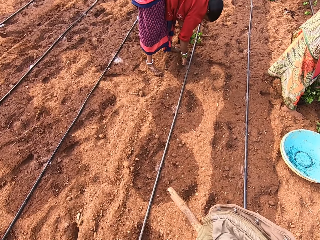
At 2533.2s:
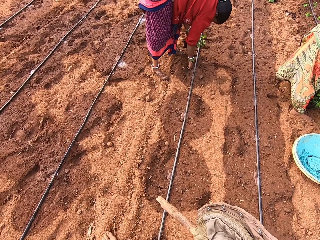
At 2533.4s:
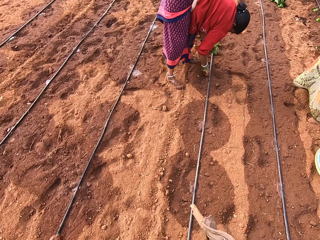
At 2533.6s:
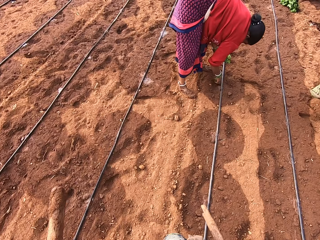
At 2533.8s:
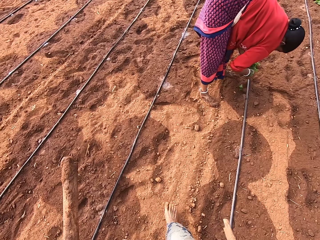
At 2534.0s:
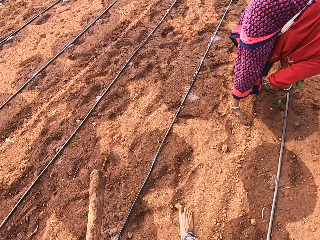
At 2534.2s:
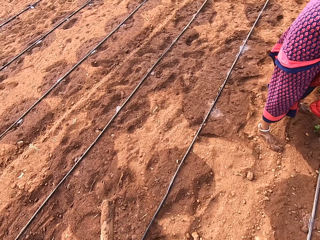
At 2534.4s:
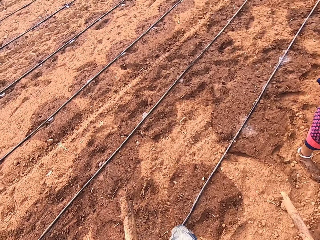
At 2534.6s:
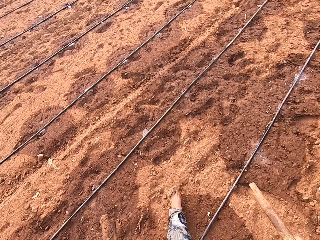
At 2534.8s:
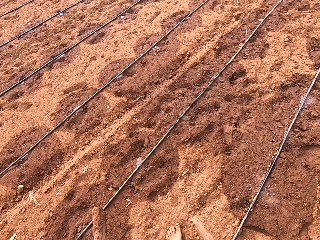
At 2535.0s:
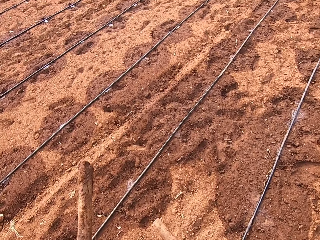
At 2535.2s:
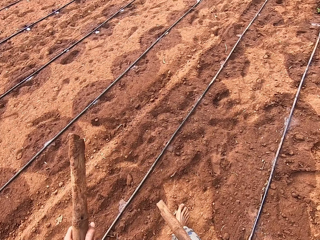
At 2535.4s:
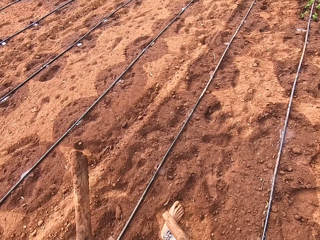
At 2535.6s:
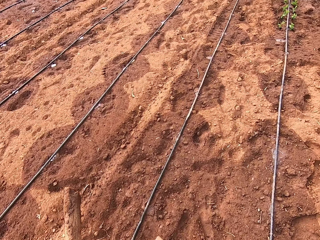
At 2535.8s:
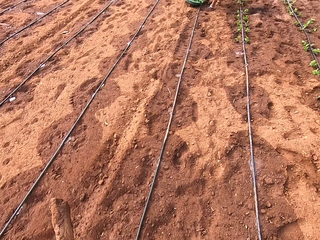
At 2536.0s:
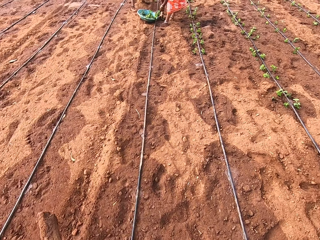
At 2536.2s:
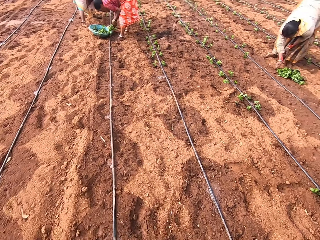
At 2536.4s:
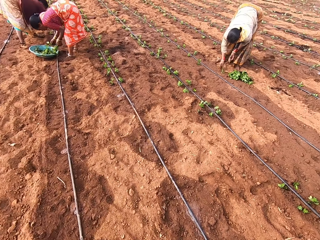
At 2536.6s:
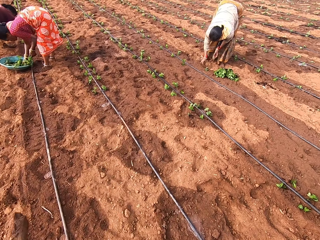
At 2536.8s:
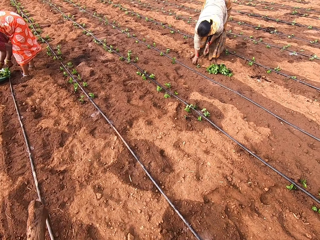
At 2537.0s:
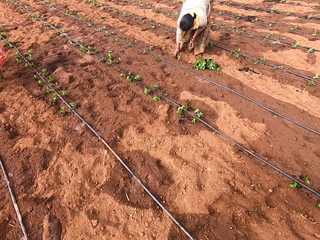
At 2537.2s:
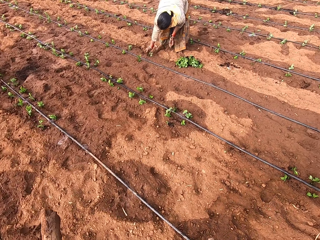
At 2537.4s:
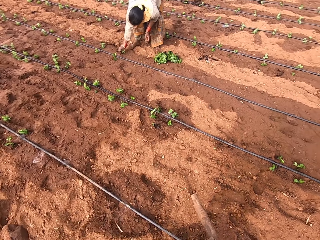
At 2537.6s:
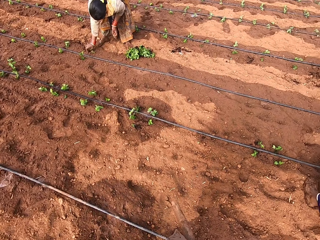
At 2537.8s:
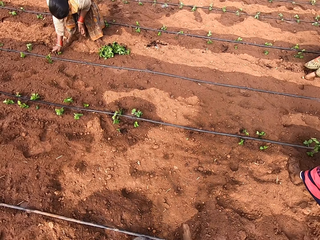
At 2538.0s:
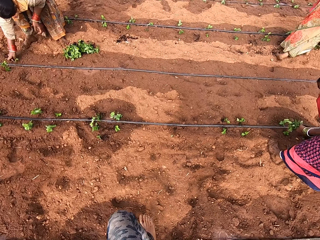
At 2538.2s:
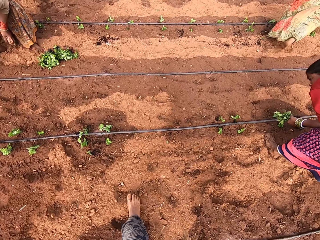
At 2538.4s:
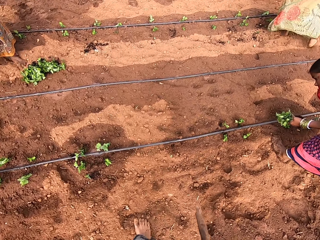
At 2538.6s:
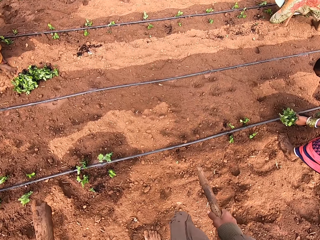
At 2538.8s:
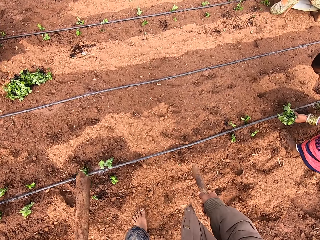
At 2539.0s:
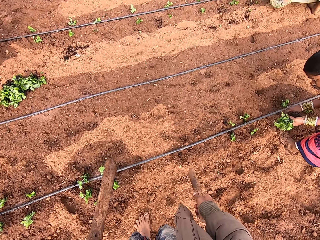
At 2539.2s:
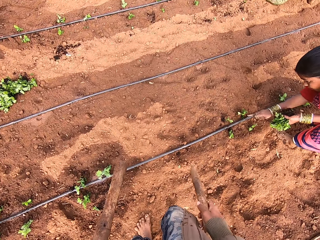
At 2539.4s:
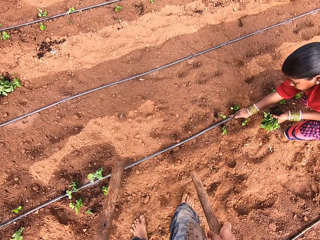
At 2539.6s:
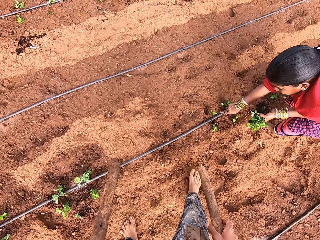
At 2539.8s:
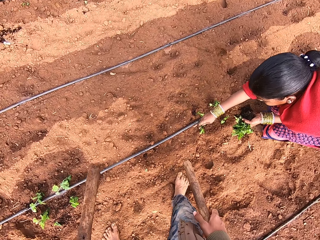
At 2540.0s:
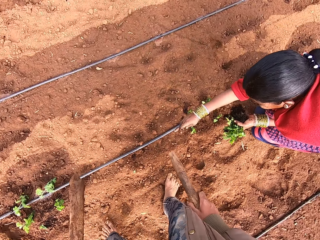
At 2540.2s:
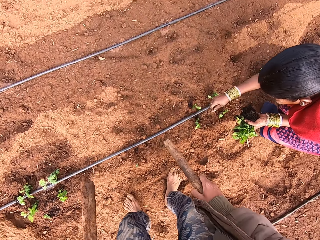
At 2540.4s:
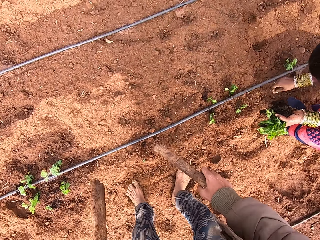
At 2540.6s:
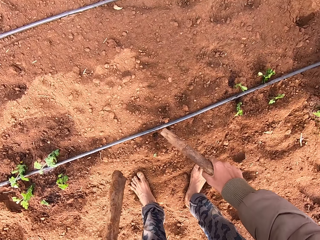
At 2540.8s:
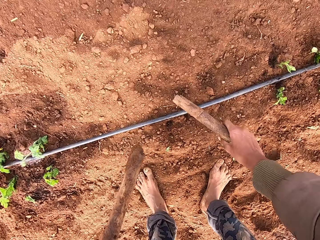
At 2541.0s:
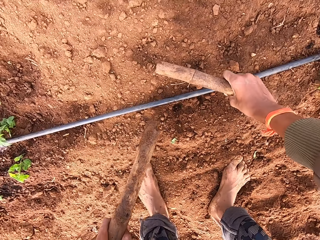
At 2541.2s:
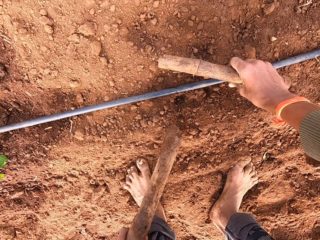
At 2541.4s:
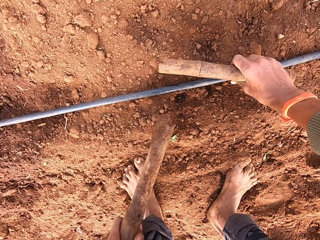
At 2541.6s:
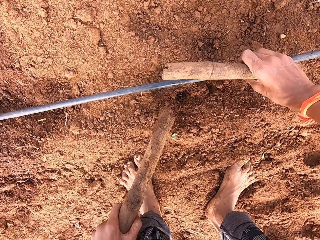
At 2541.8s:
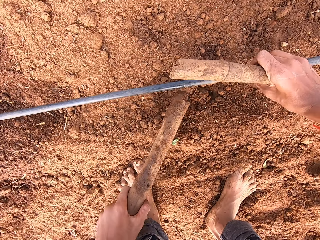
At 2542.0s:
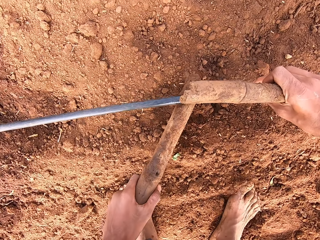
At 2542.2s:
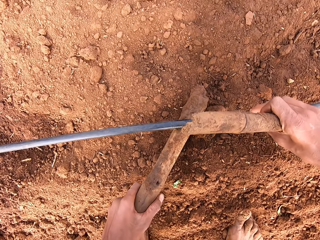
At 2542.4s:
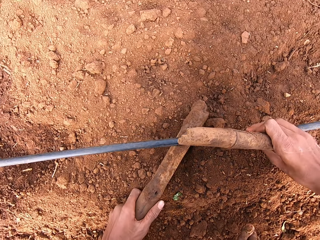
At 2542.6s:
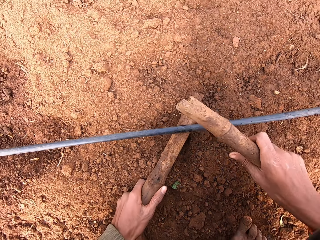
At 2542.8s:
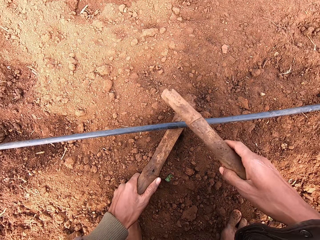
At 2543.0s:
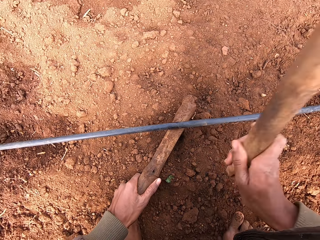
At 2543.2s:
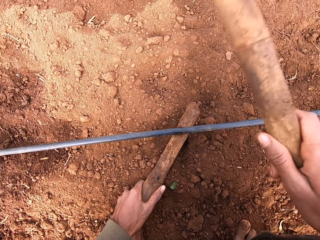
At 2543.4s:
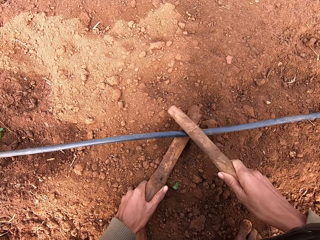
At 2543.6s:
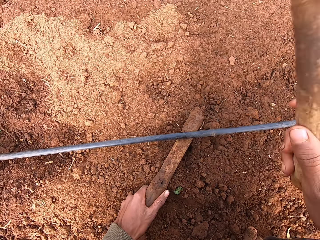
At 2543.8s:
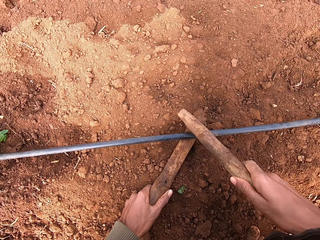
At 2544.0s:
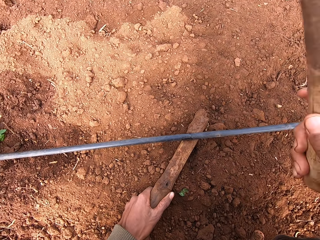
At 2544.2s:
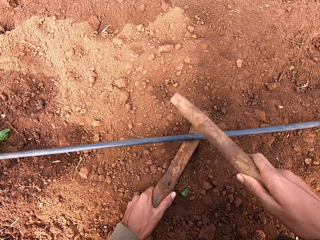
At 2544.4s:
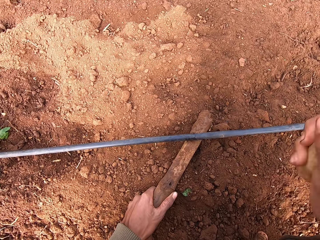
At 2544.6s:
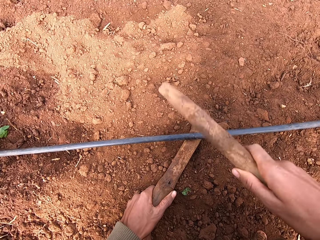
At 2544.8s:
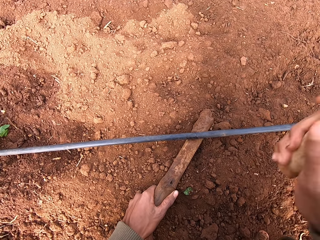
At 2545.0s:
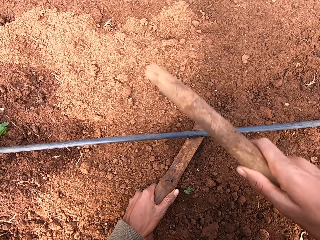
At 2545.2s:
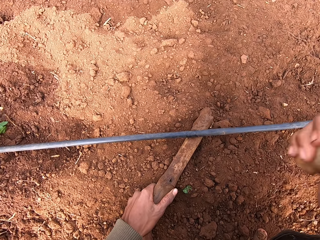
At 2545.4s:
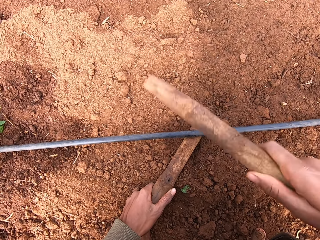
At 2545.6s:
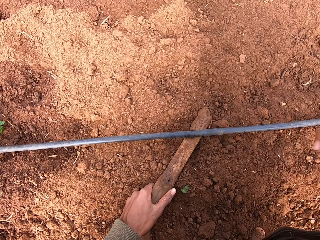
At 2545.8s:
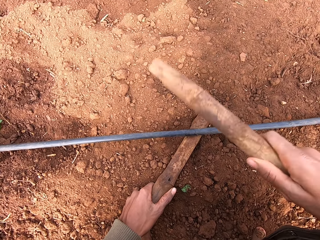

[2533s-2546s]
The camera wearer walks. A woman plants a vegetable on the farmland with her right hand. Another woman touches an irrigation pipe on the farmland with her right hand. The camera wearer converses with the other woman. He lifts the irrigation pipe on the farmland with his right hand. He places a stick under the irrigation pipe on the farmland with his left hand. He hits the irrigation pipe on the farmland with the stick in his right hand.

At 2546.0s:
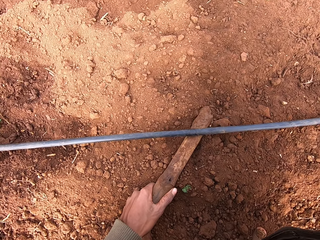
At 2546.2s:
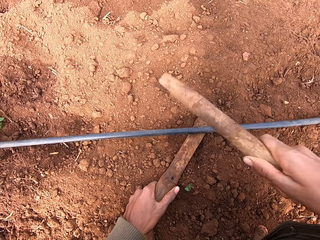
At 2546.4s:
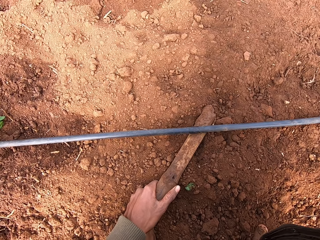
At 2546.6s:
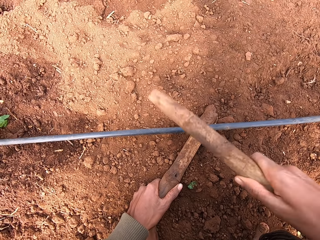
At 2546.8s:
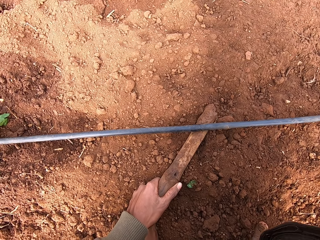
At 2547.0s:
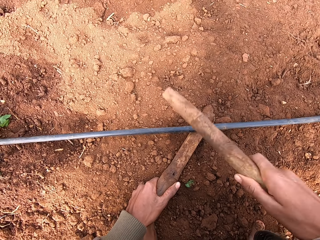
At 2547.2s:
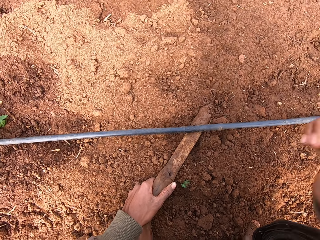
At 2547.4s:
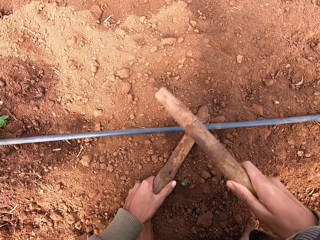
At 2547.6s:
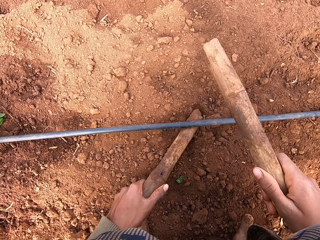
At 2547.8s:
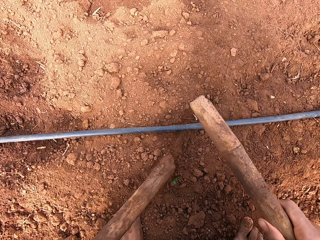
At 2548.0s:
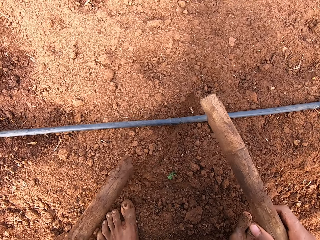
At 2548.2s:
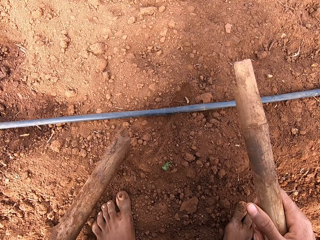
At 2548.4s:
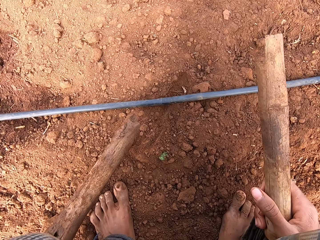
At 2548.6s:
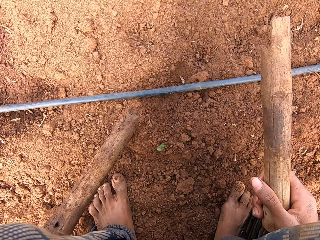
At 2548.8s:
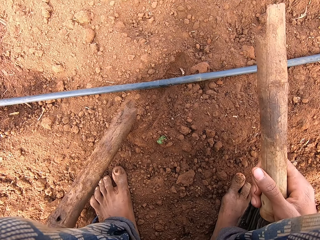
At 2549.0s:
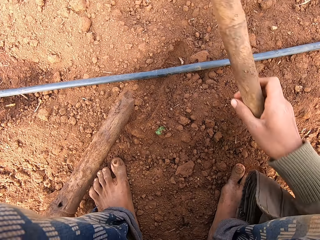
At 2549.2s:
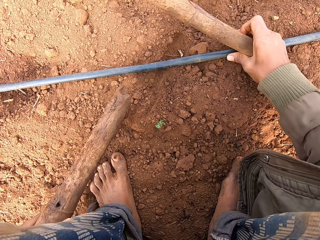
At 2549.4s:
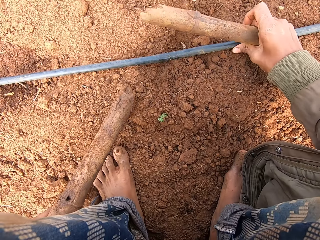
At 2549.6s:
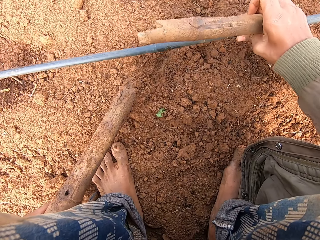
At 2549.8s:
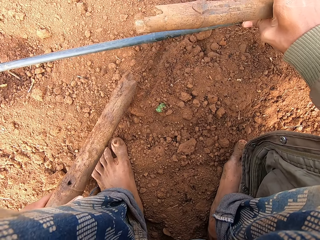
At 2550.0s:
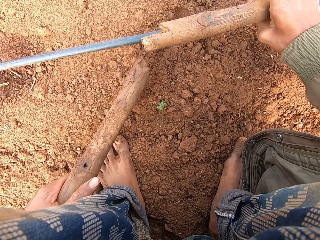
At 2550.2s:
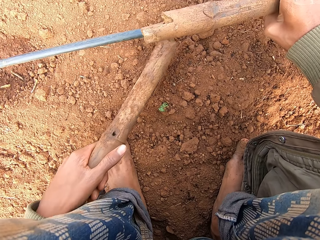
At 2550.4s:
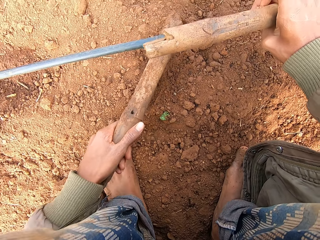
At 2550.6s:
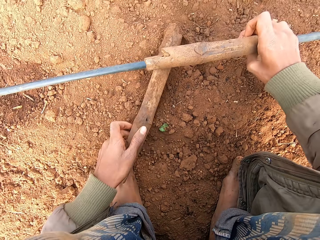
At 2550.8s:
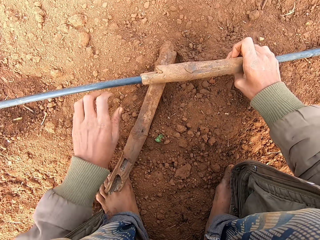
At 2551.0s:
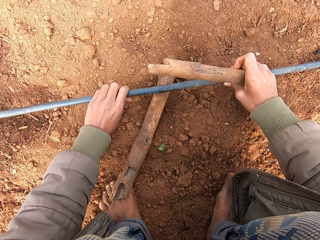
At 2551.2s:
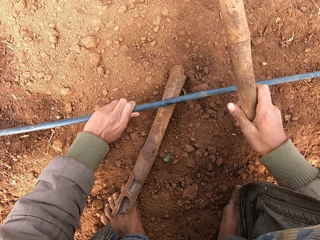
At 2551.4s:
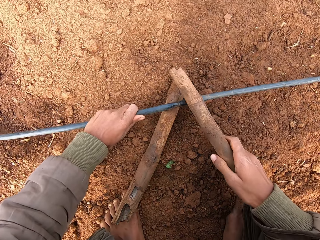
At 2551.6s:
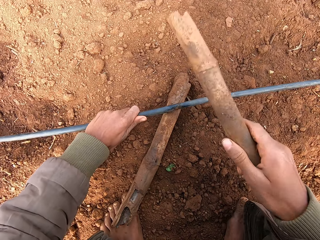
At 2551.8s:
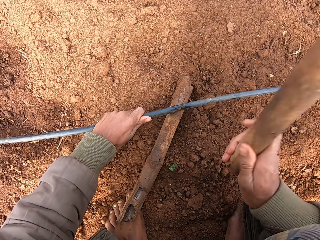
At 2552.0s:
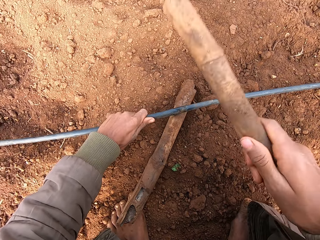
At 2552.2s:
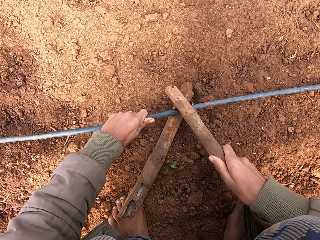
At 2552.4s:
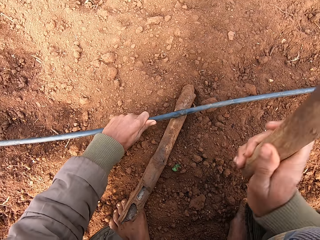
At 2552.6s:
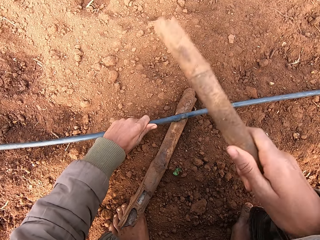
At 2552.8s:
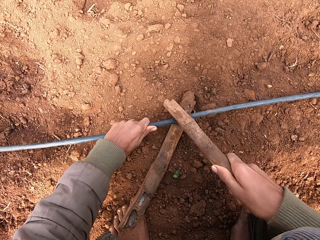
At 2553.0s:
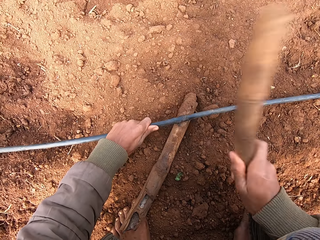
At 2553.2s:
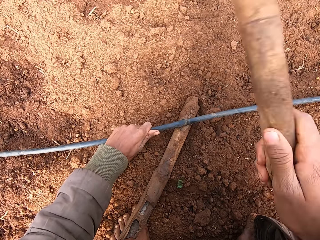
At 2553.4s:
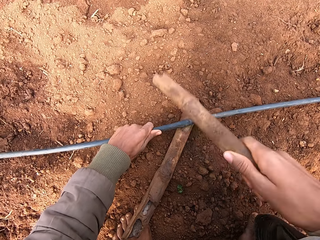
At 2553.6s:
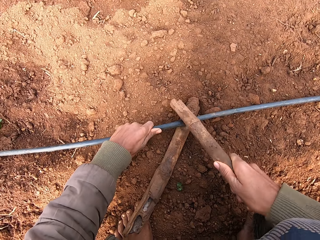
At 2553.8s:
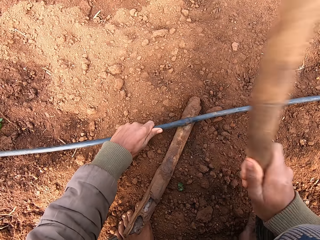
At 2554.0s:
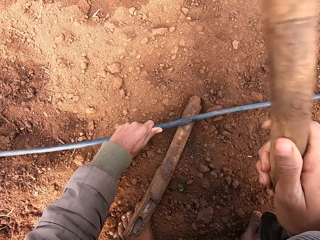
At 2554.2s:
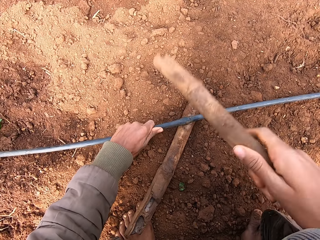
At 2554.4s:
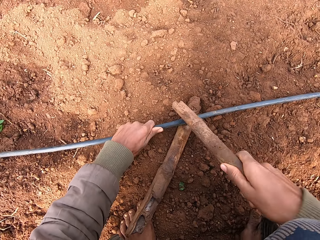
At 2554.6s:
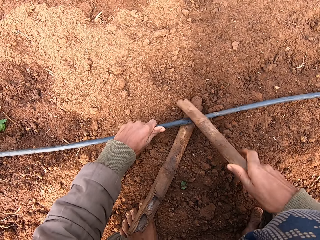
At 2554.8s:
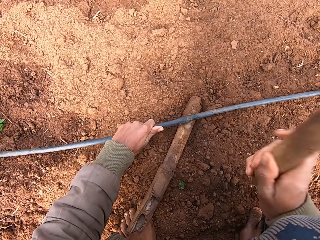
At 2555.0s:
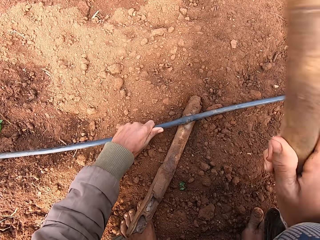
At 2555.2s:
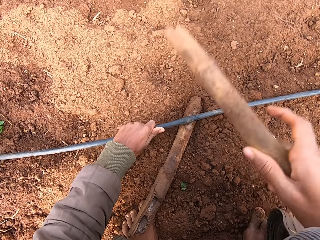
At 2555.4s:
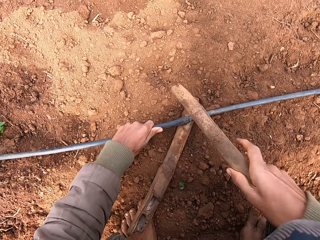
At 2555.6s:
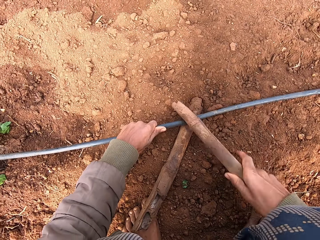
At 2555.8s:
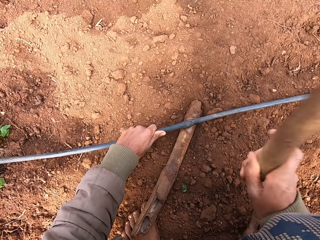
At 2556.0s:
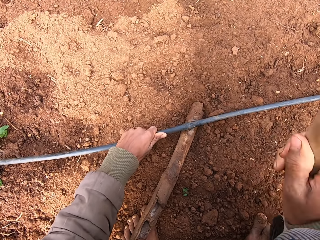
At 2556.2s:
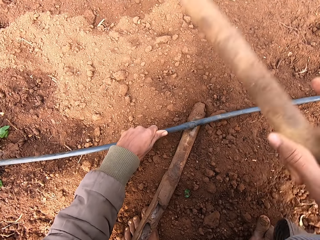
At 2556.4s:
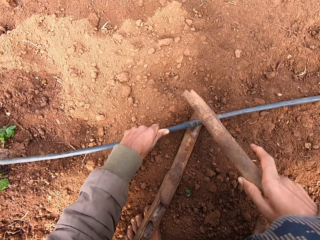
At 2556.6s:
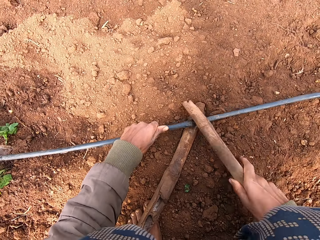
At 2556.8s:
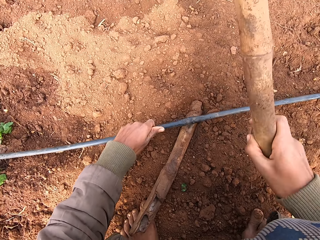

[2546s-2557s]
The camera wearer withdraws the wood. He lifts the irrigation pipe on the farmland with his right hand. He places the stick under the irrigation pipe on the farmland with his left hand. He holds the irrigation pipe on the farmland with his left hand. He hits the irrigation pipe on the farmland with the stick in his right hand.
